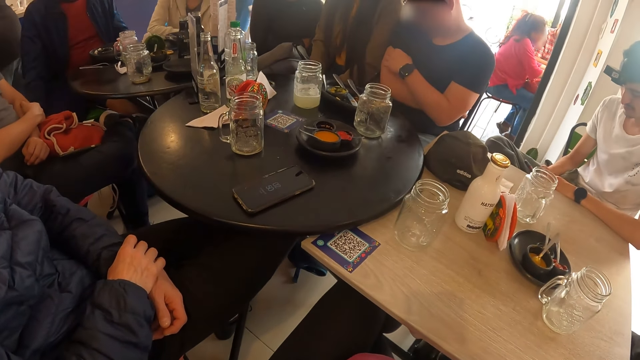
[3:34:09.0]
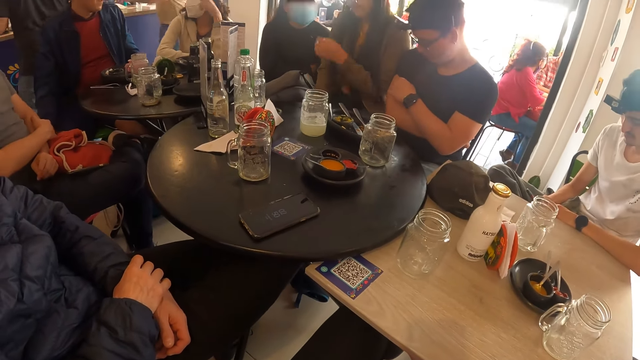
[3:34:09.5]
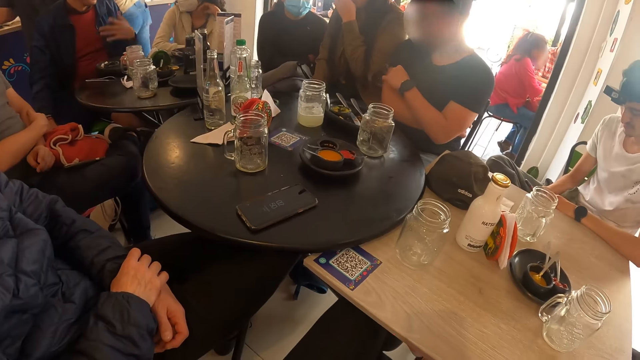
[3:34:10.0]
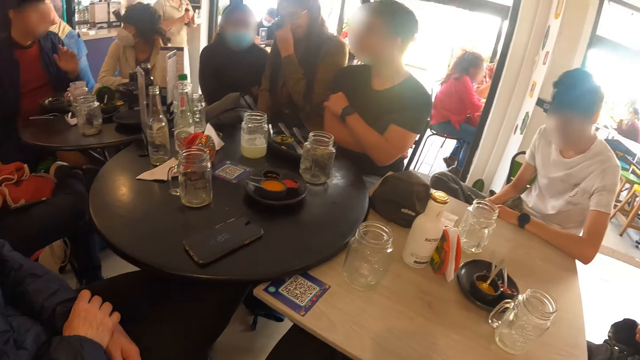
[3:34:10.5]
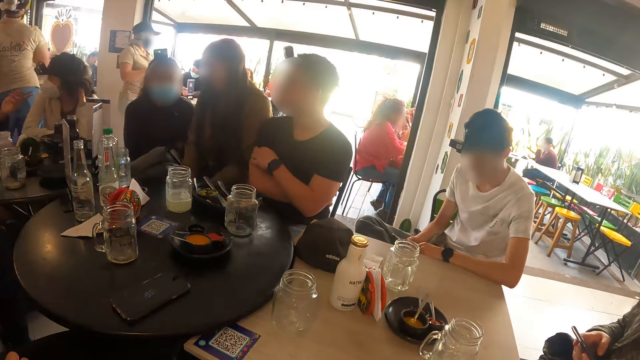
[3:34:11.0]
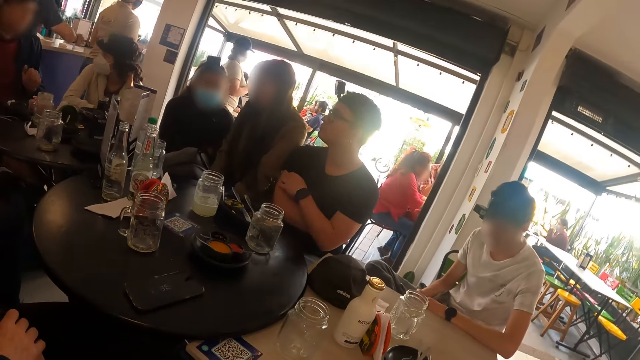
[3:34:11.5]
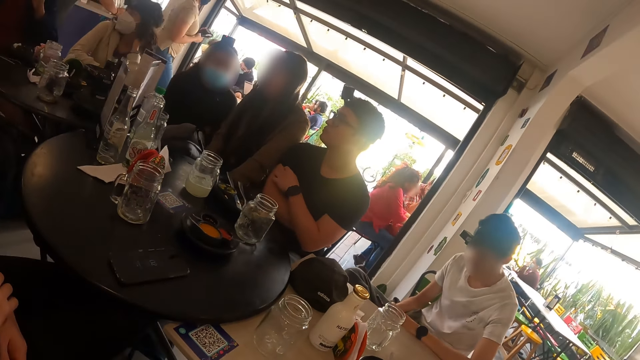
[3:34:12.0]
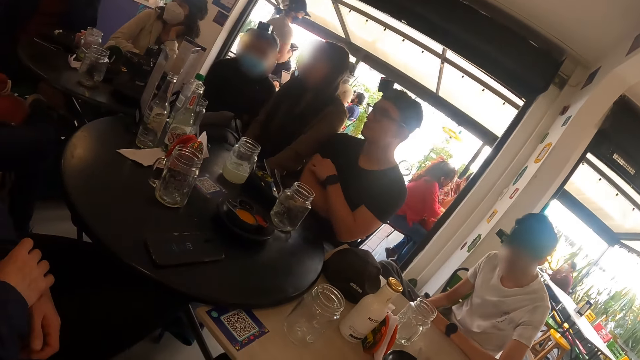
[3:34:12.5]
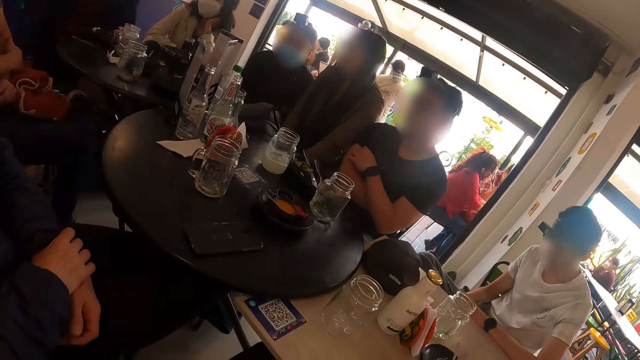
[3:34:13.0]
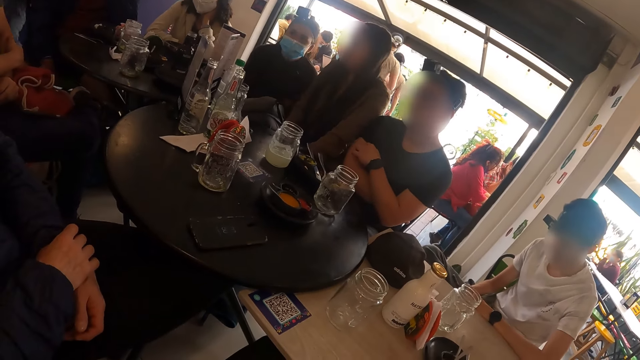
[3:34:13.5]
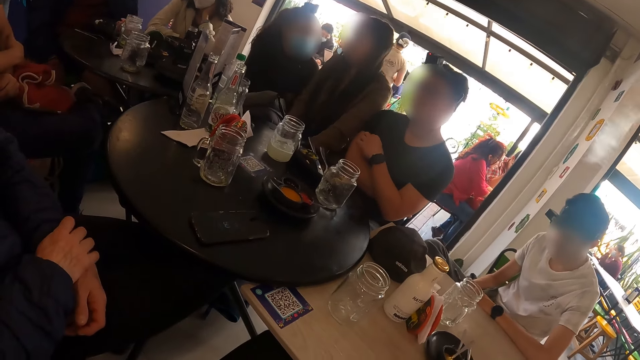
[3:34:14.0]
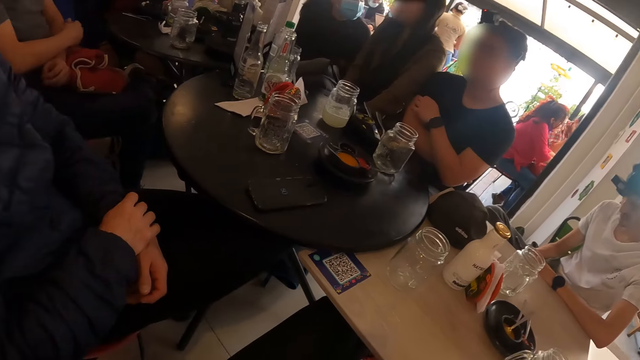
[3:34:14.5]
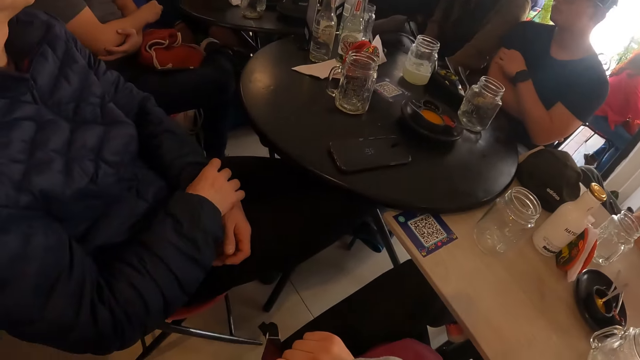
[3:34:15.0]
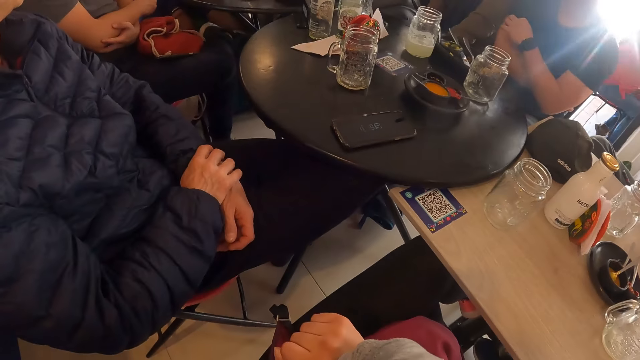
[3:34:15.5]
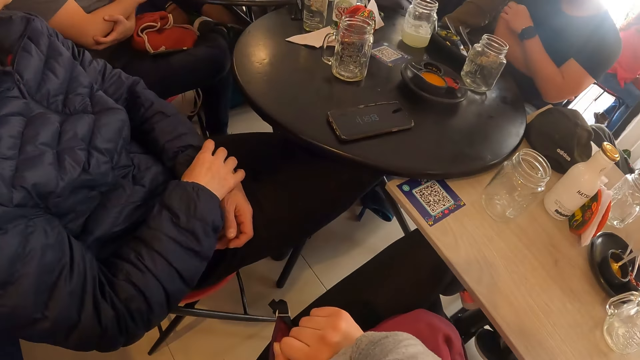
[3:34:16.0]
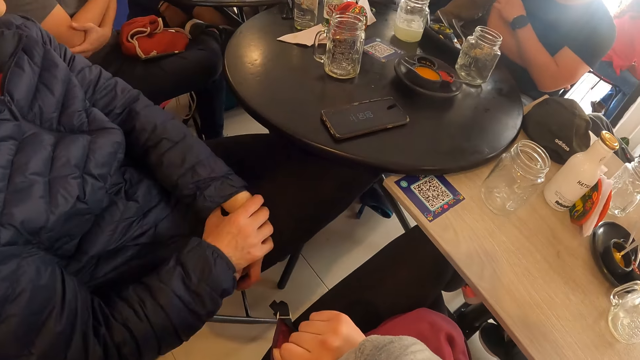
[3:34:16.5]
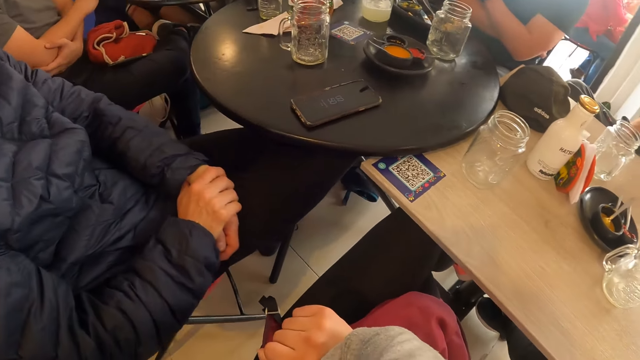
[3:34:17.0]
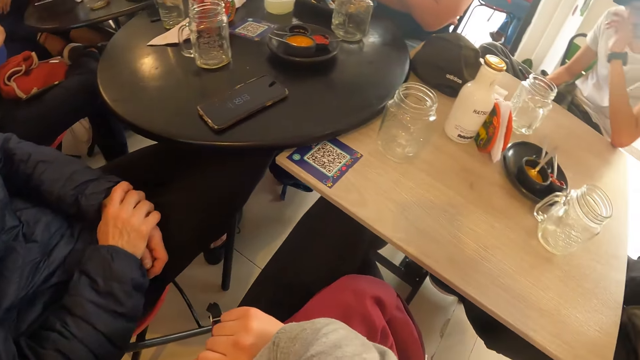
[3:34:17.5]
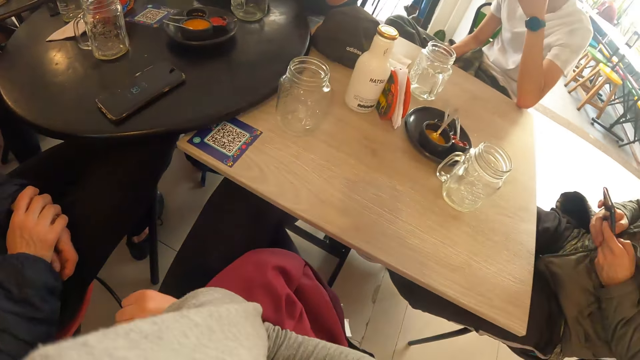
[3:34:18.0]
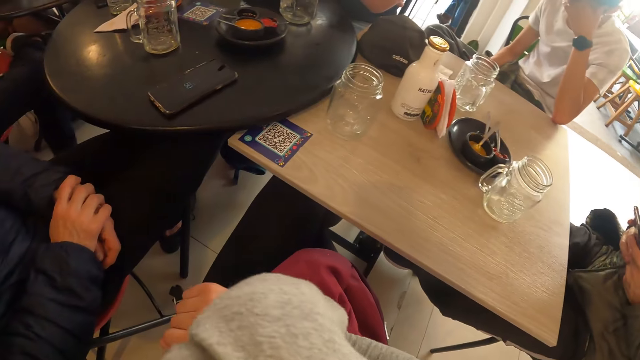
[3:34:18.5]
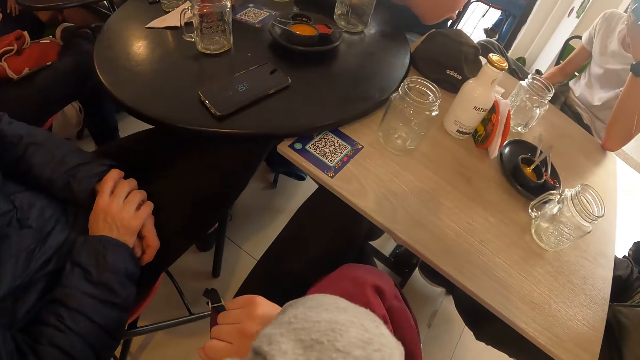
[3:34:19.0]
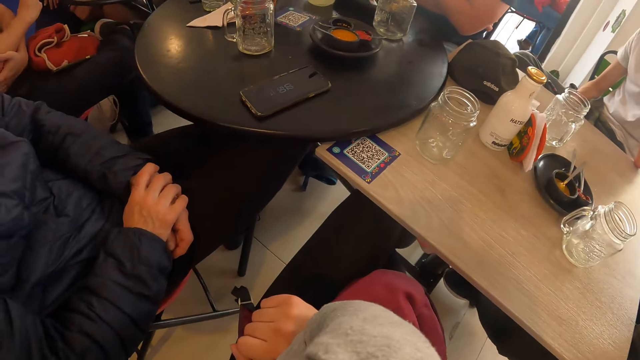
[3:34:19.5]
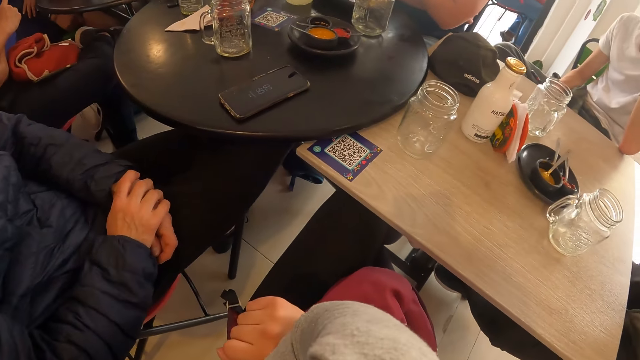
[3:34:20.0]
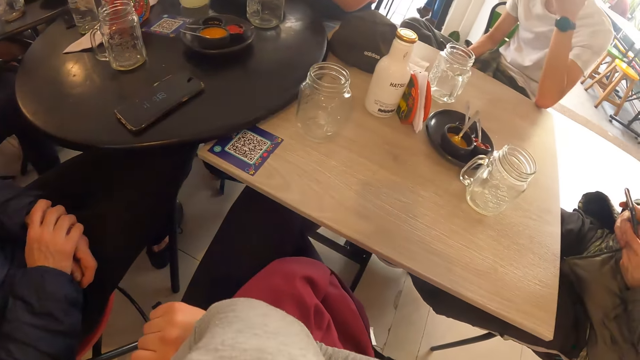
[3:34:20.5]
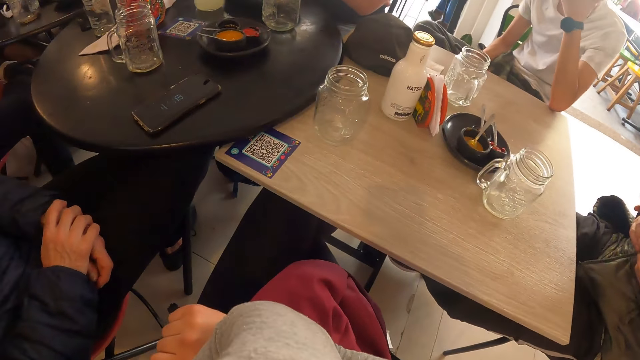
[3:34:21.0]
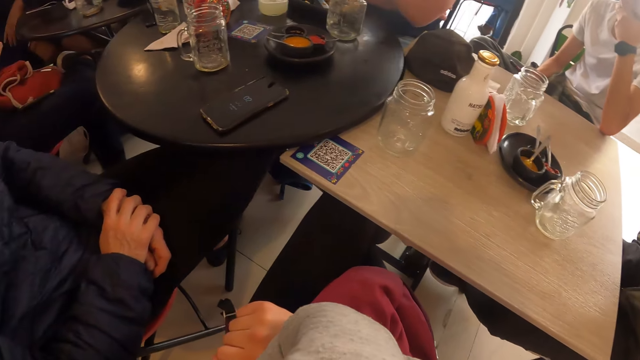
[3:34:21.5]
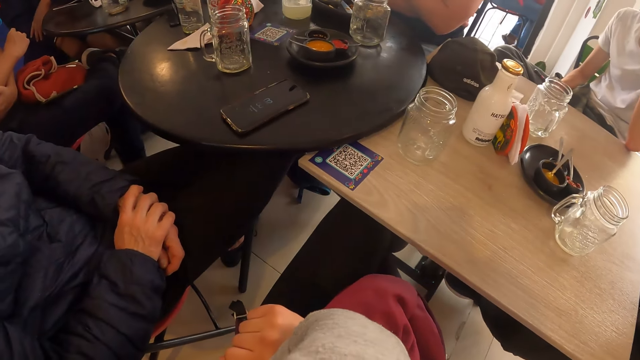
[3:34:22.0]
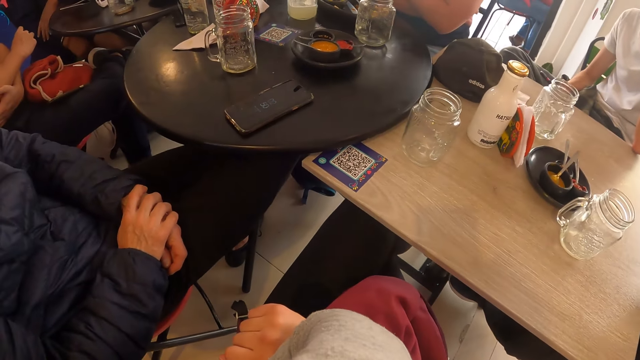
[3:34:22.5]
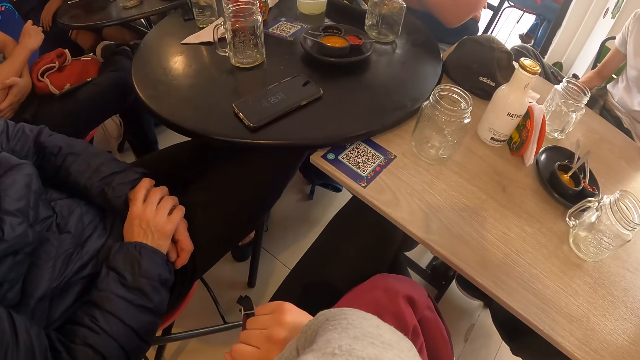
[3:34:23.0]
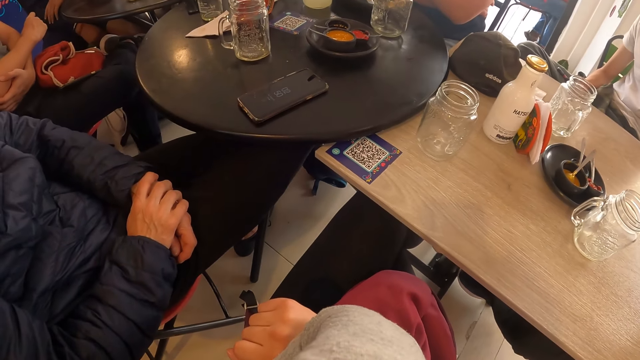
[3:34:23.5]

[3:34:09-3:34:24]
A woman touches her face with her left hand. The camera wearer looks at the table. They look at the table repeatedly. They are interacting with the group of people at the table.

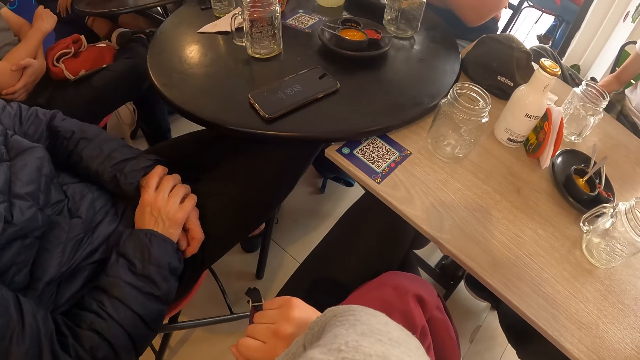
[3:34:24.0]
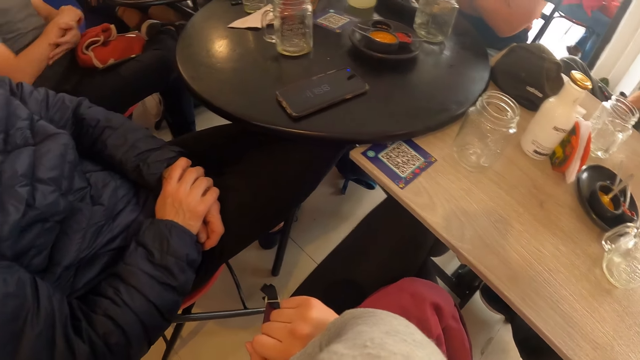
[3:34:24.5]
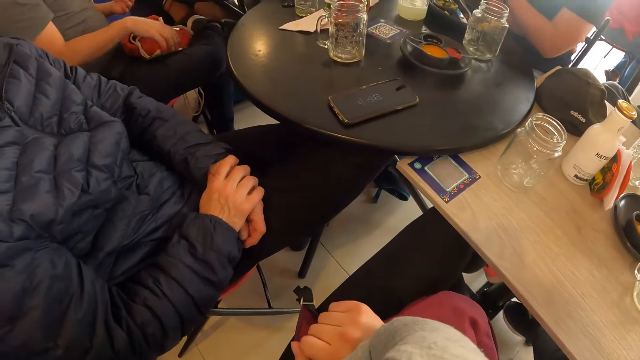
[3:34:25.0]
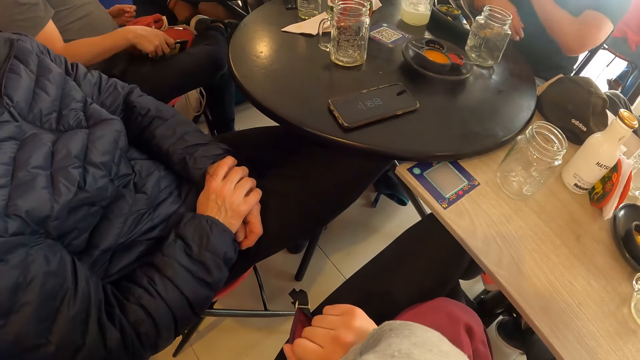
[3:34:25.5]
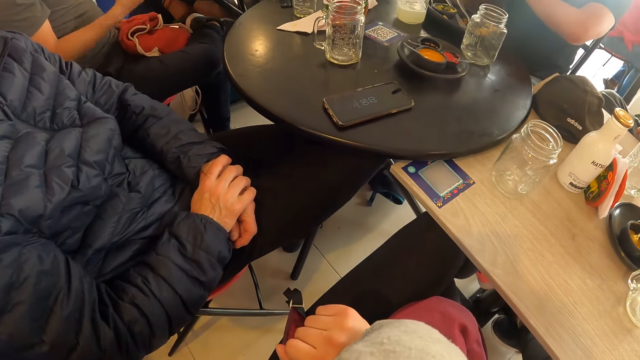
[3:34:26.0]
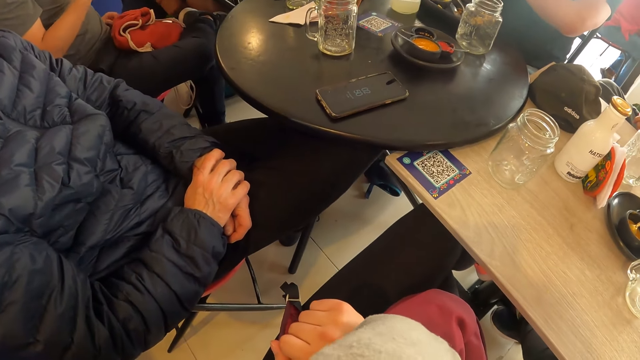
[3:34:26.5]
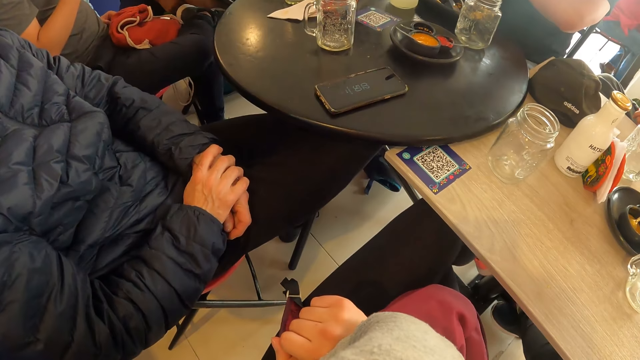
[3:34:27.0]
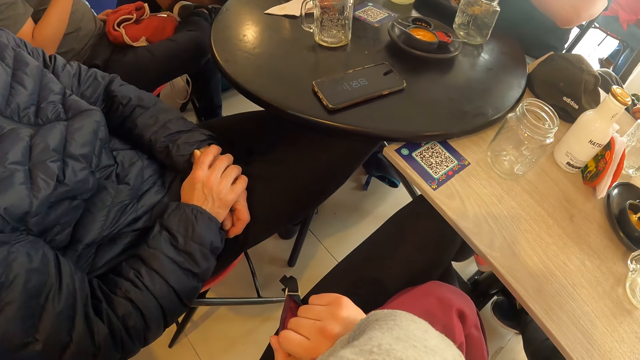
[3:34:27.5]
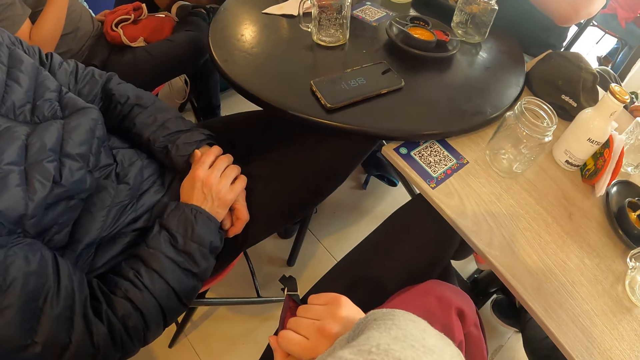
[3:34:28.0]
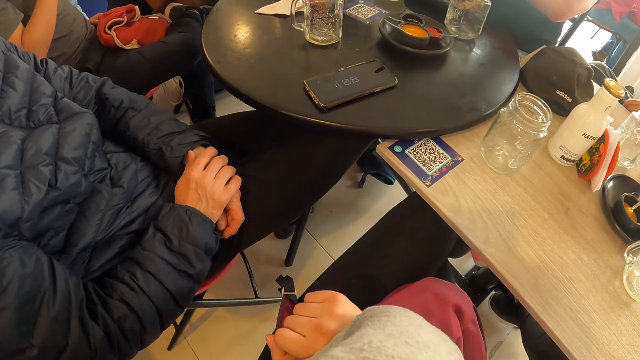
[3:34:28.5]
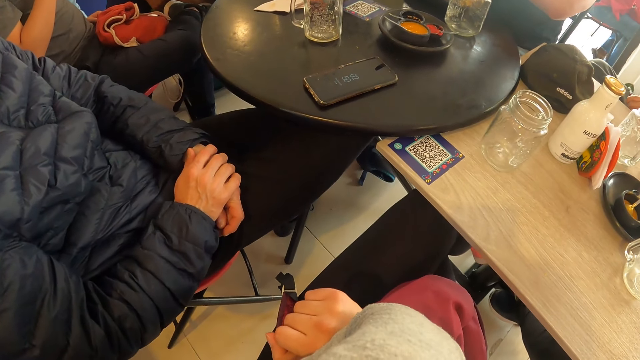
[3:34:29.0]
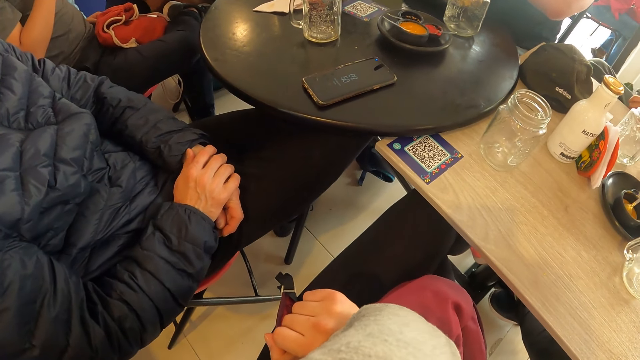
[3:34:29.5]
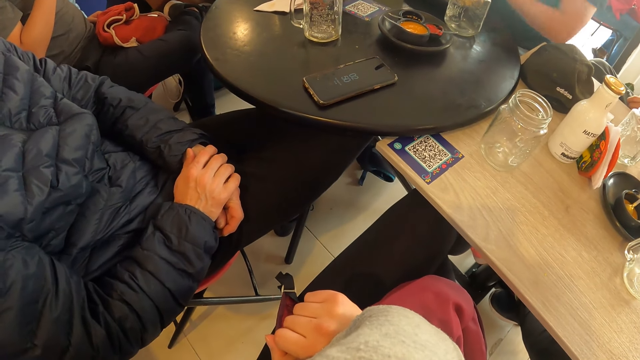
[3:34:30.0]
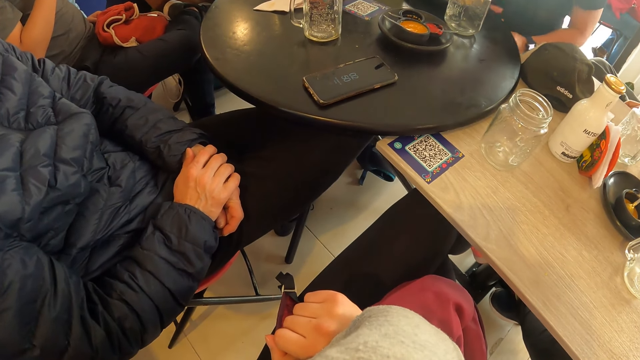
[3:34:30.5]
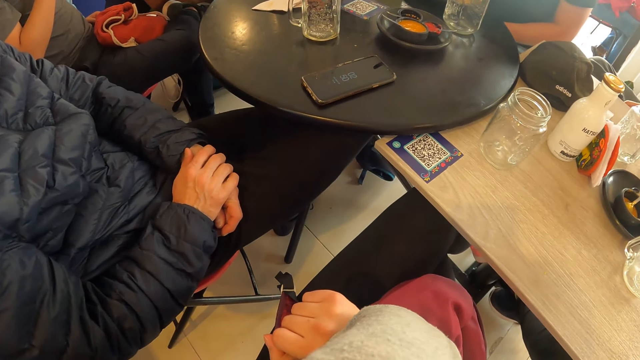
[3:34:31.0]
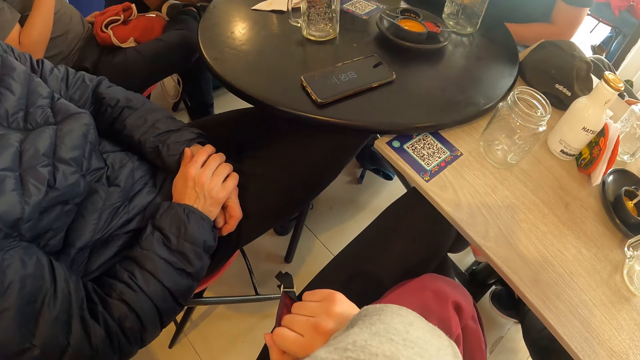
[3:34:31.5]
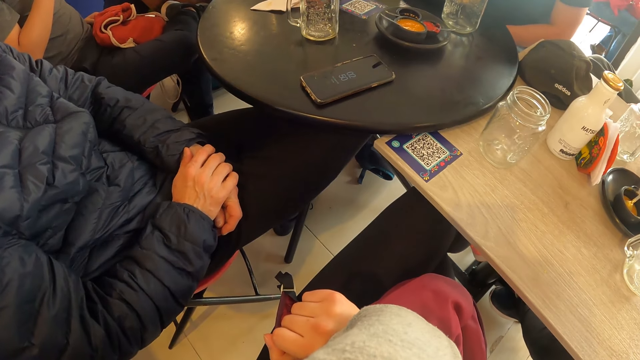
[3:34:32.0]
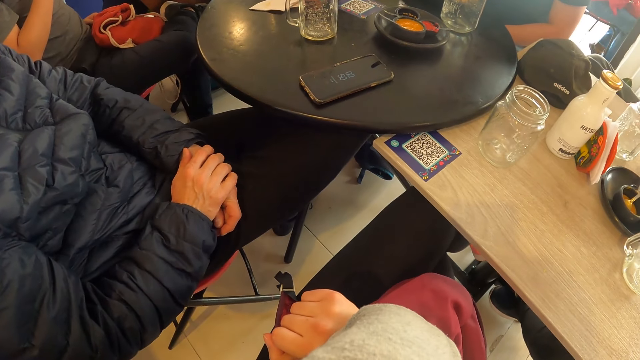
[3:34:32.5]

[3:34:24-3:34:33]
The man picks up a phone on his thigh with his right hand. The camera wearer looks at the table. They look at the table again.
